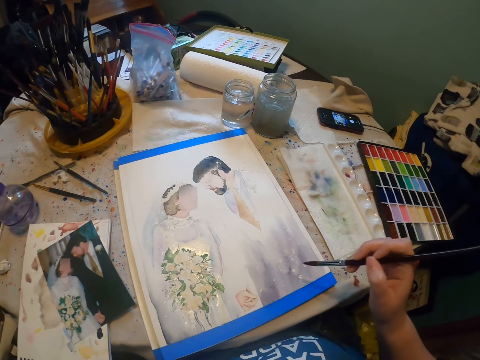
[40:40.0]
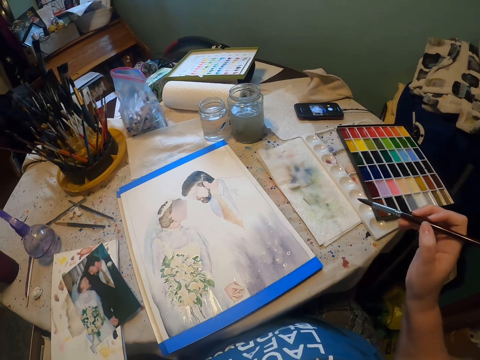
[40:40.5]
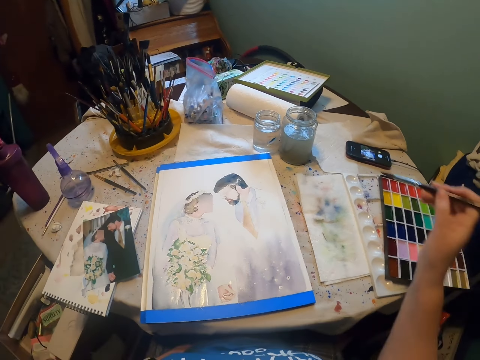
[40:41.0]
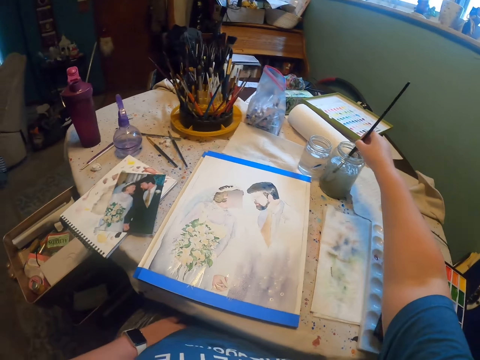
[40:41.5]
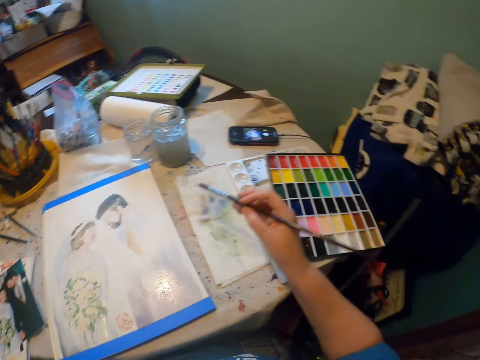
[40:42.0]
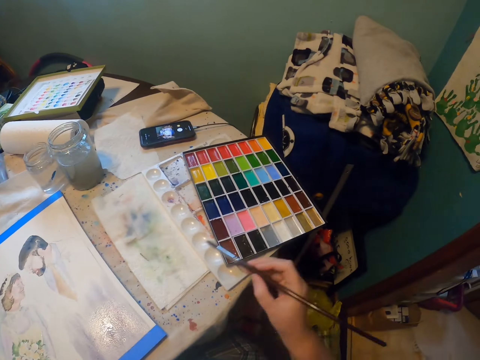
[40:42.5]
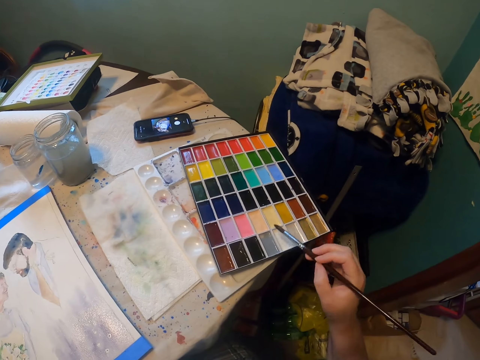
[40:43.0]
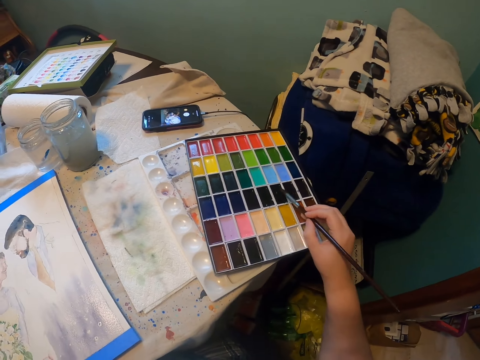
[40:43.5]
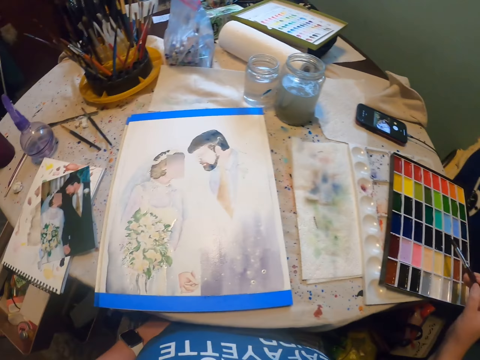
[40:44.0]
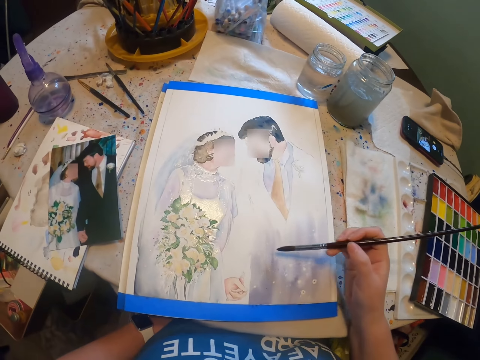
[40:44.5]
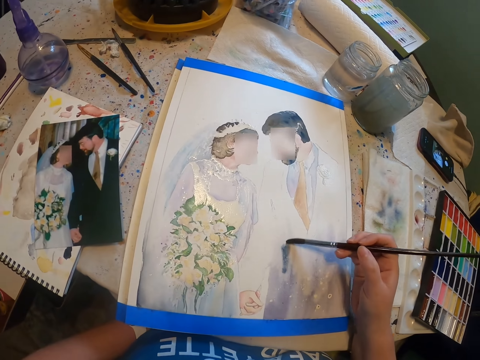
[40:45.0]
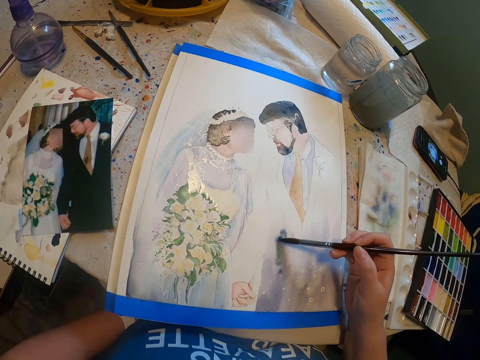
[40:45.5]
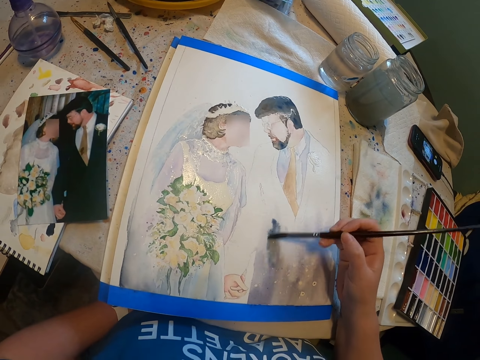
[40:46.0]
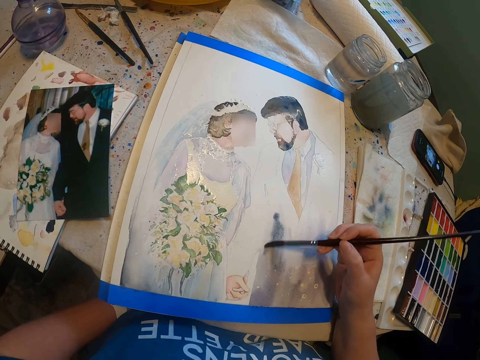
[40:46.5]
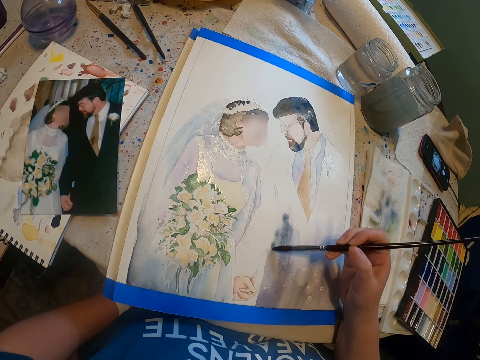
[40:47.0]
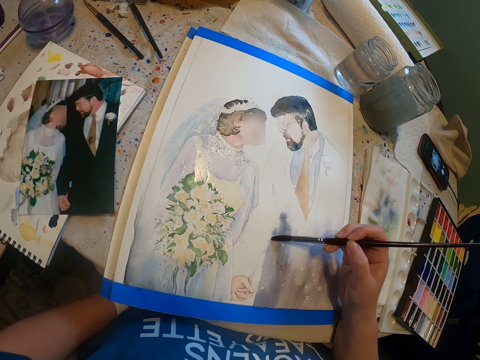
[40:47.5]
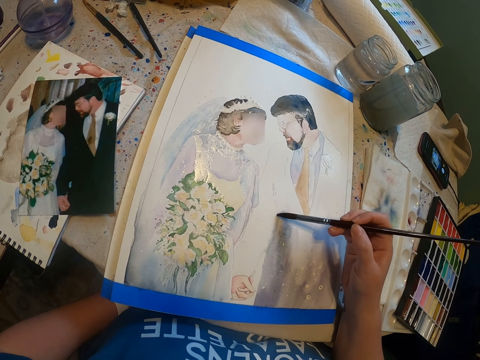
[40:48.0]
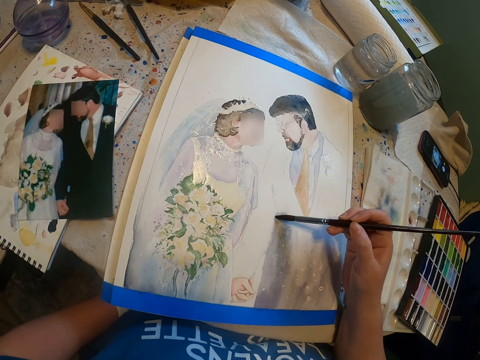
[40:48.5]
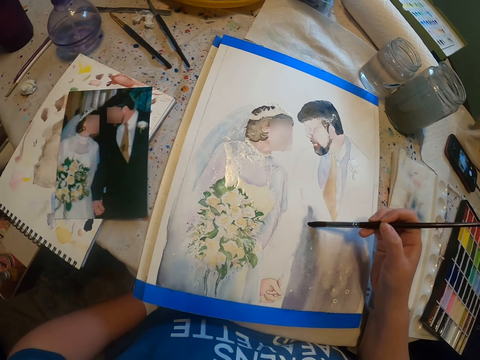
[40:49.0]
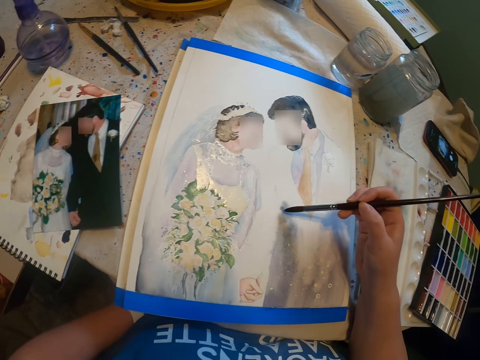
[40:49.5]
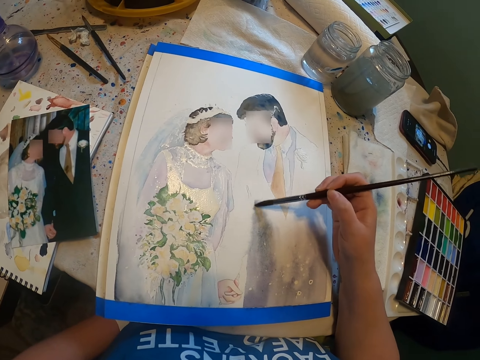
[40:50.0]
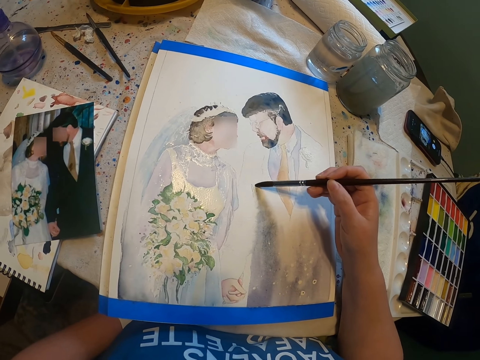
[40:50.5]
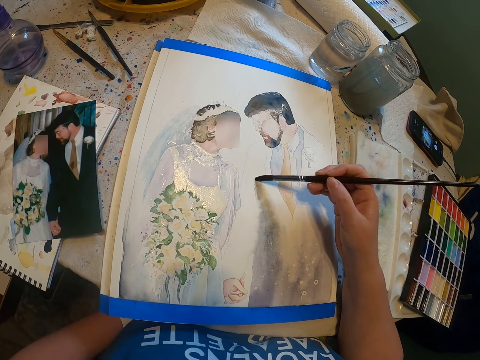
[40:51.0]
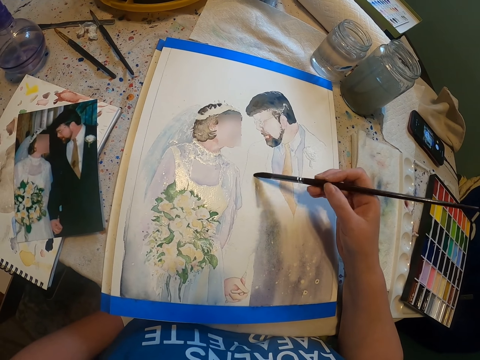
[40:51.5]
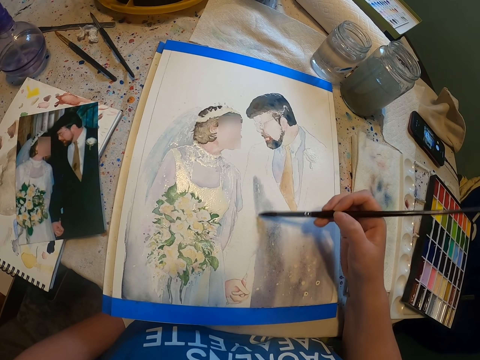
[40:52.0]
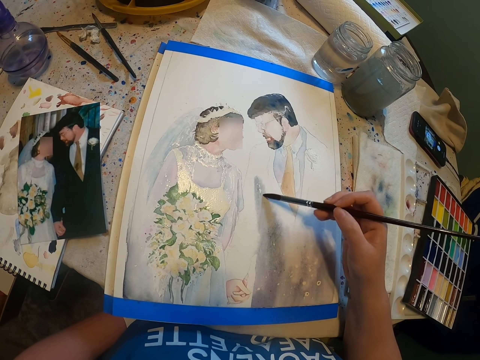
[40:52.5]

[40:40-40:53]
The camera wearer dips the paint brush in a water color. They rub the brush on the paint. They paint on the paint paper. They paint the sketch on the paint paper with the paint brush.

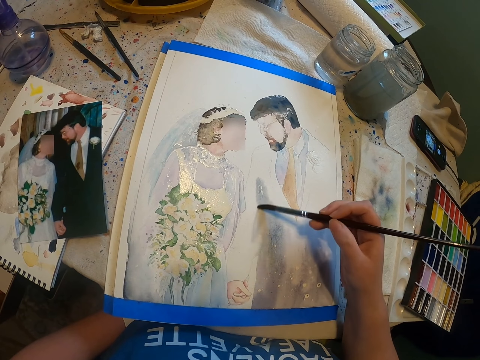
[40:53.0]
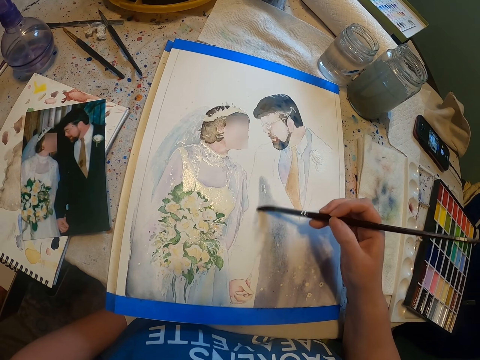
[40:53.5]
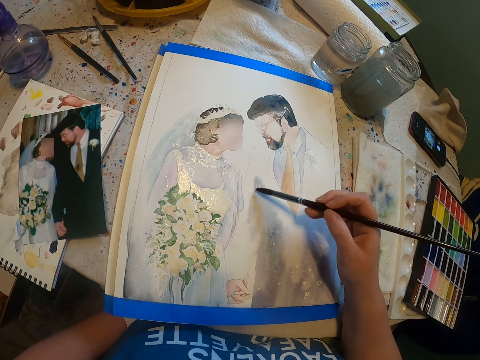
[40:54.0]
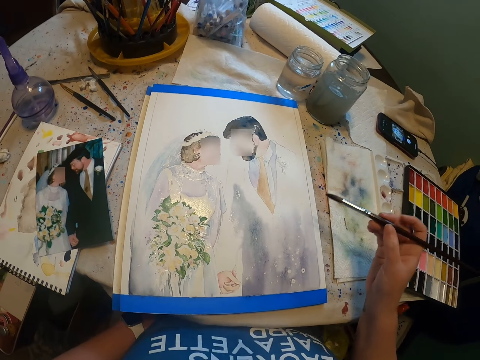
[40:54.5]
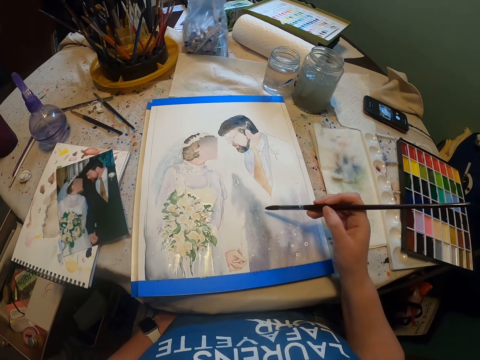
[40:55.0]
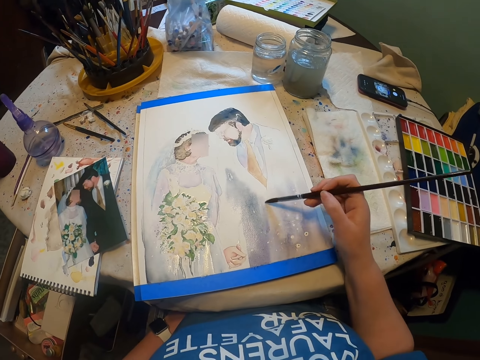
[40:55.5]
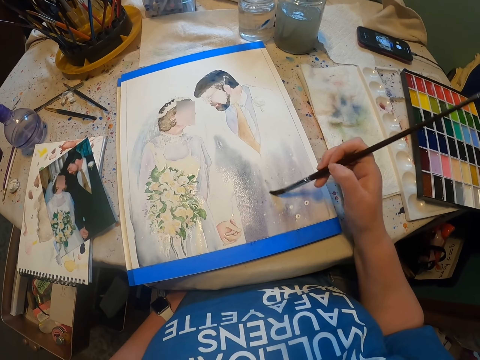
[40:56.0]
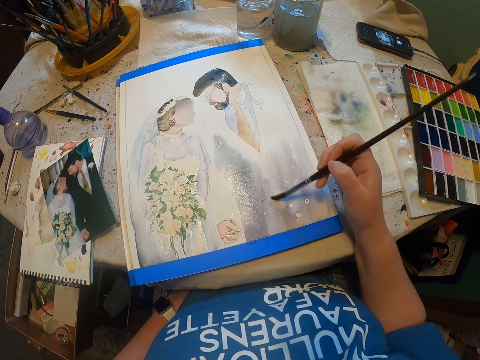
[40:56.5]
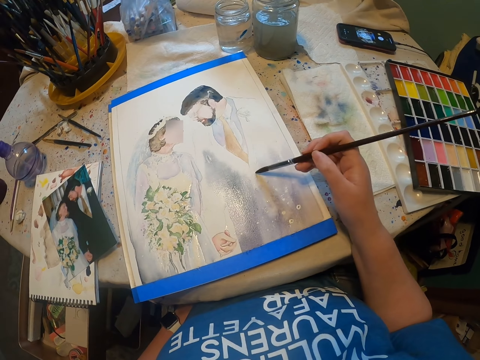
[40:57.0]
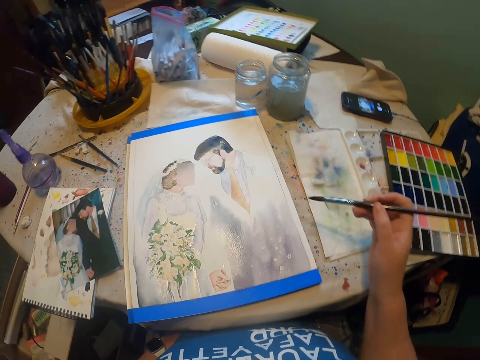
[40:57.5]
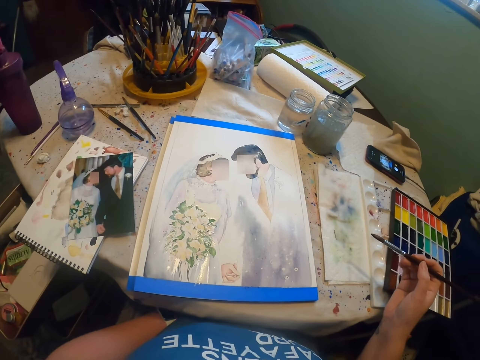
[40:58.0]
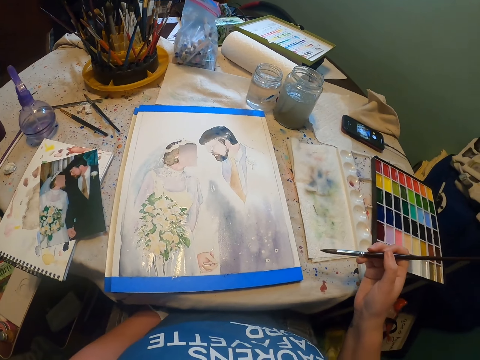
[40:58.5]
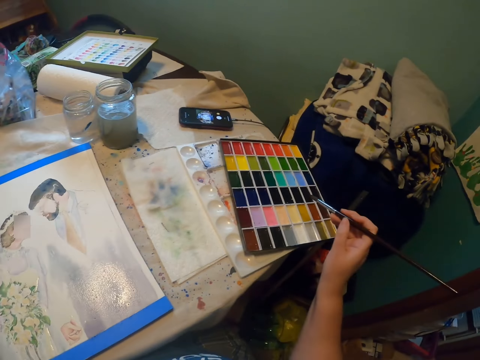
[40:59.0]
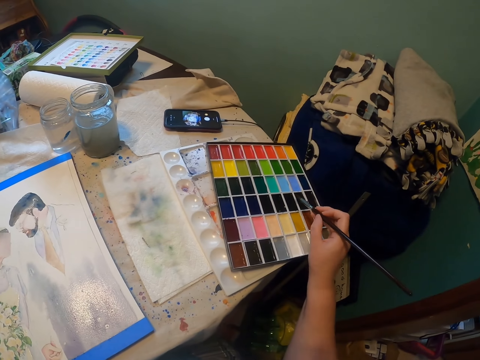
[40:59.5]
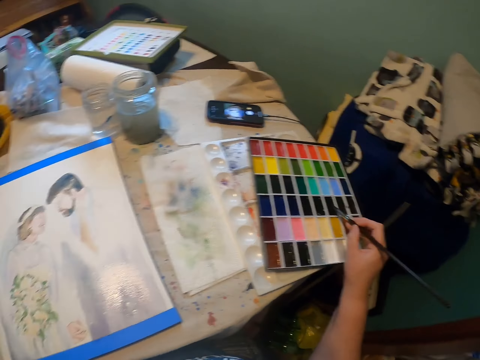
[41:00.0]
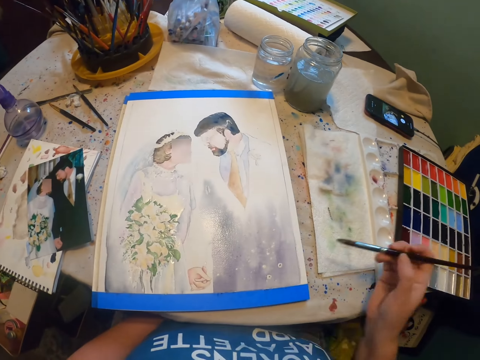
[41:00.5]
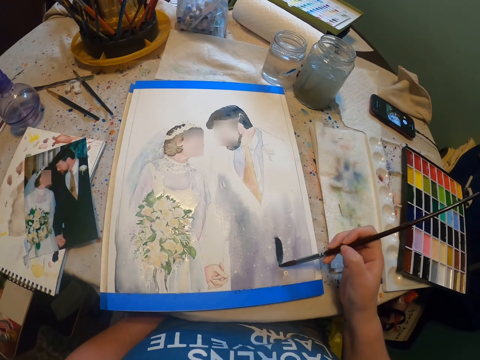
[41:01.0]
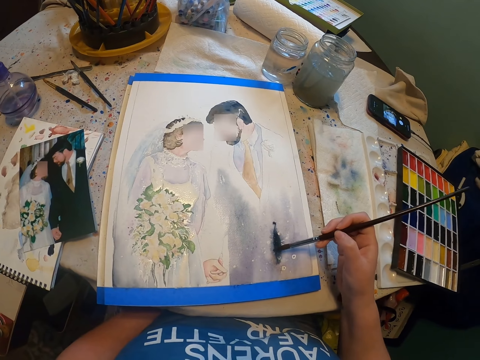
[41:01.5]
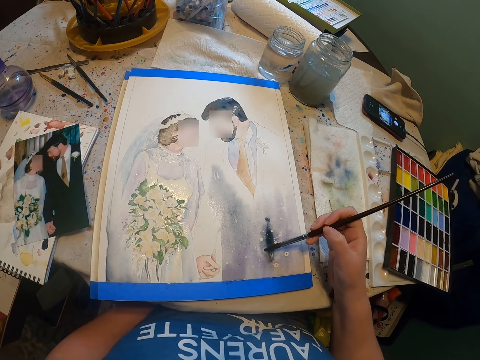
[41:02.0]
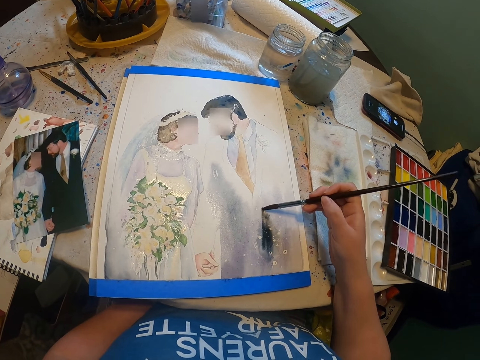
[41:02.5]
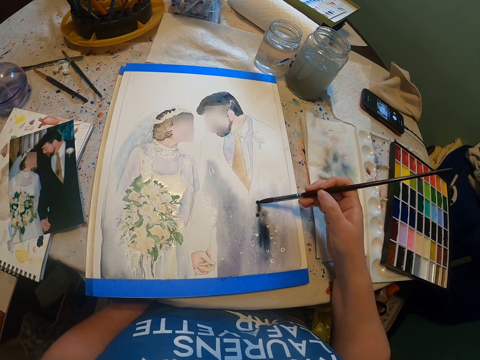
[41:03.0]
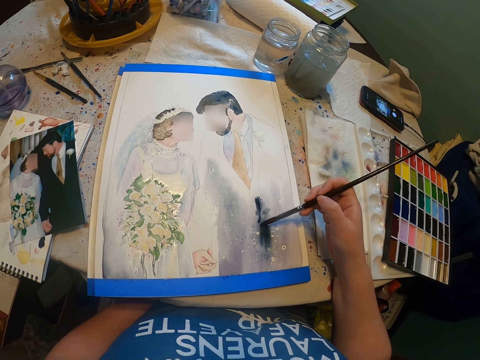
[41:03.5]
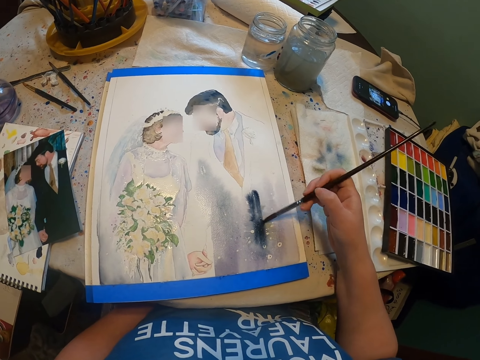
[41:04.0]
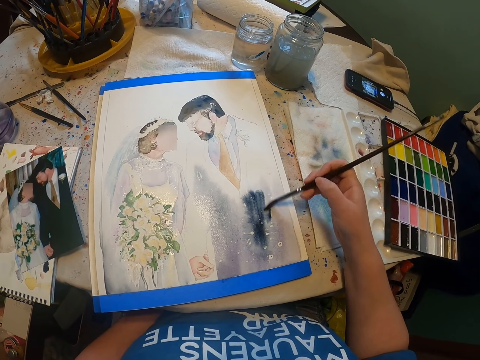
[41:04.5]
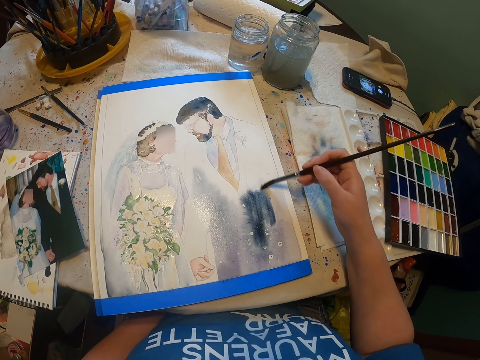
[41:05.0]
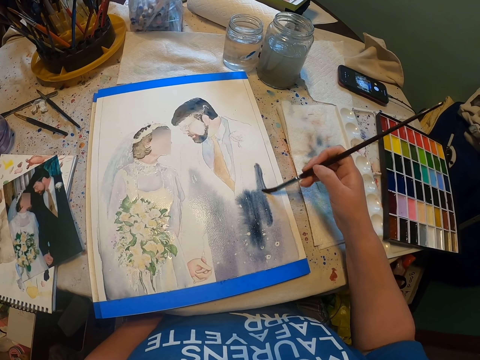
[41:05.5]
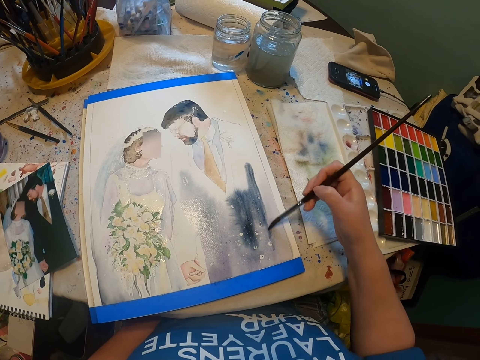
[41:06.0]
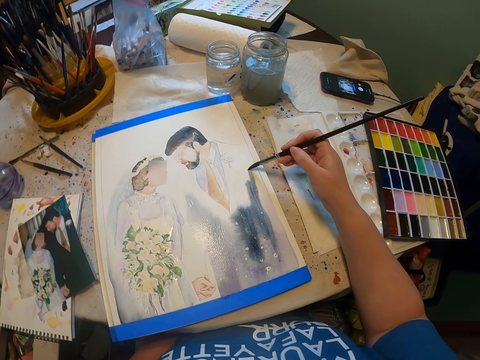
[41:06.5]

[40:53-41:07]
The camera wearer dips the brush in the paint. They paint the sketch with the brush.
